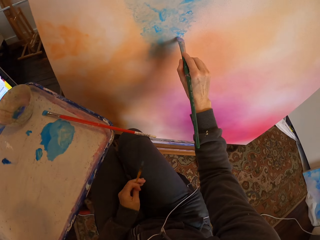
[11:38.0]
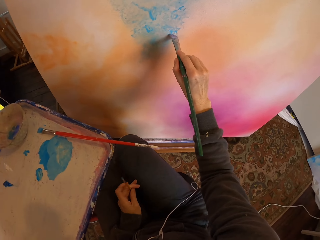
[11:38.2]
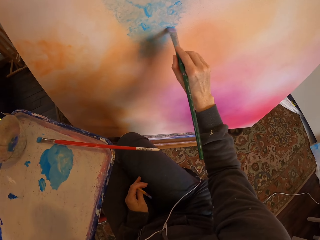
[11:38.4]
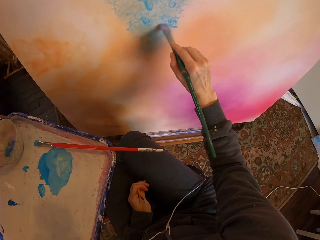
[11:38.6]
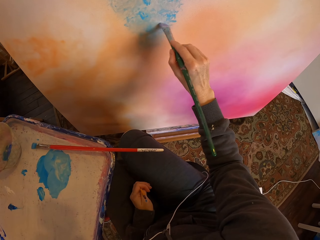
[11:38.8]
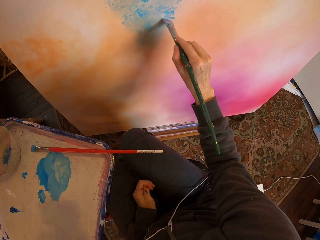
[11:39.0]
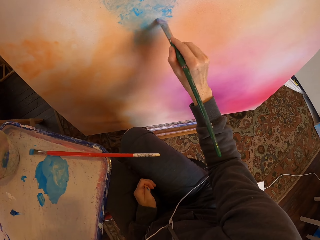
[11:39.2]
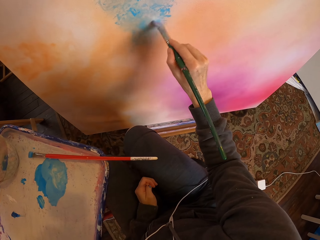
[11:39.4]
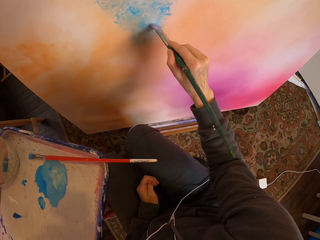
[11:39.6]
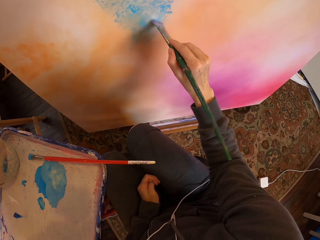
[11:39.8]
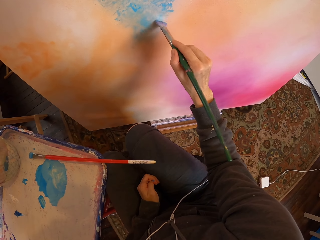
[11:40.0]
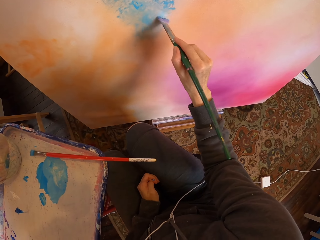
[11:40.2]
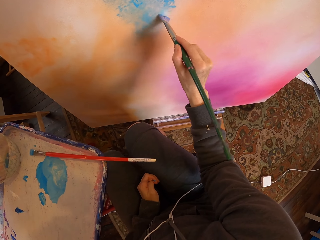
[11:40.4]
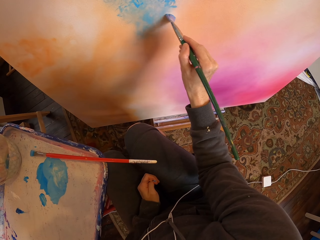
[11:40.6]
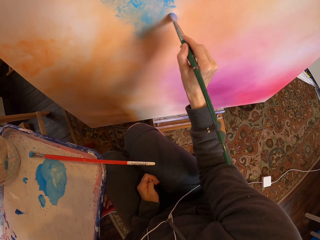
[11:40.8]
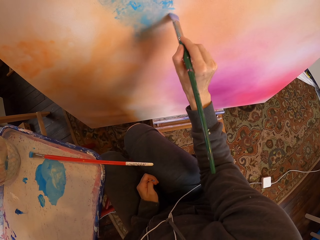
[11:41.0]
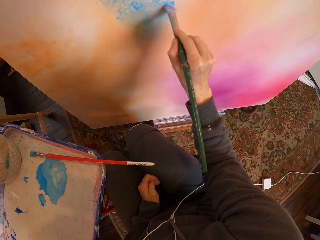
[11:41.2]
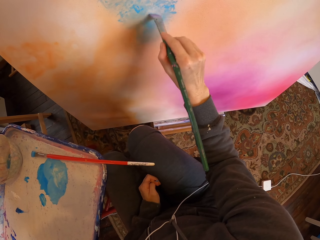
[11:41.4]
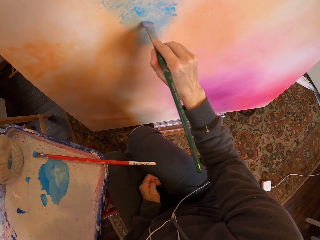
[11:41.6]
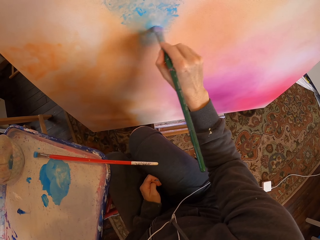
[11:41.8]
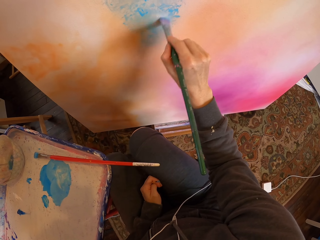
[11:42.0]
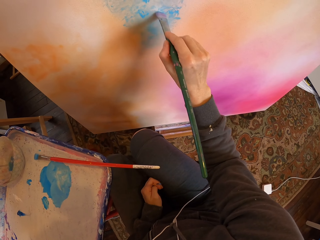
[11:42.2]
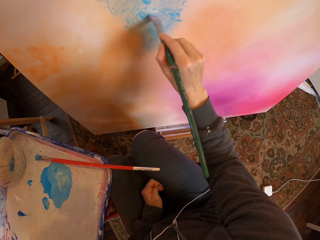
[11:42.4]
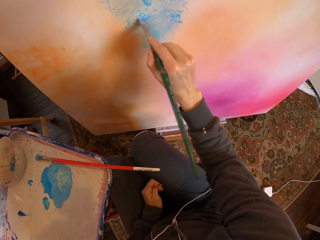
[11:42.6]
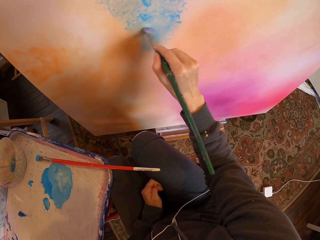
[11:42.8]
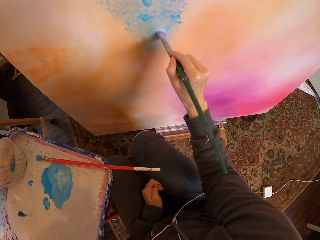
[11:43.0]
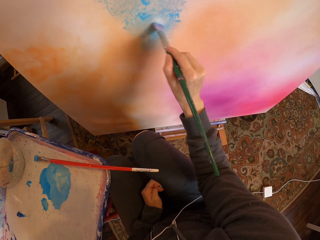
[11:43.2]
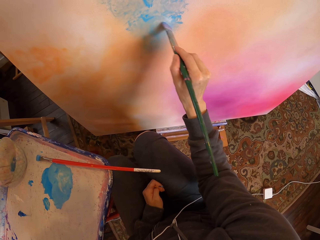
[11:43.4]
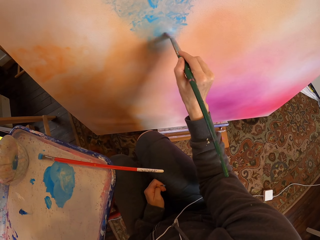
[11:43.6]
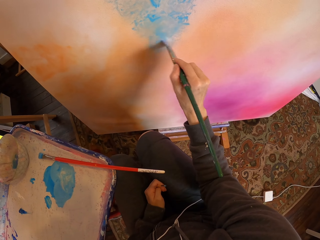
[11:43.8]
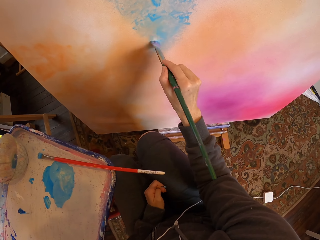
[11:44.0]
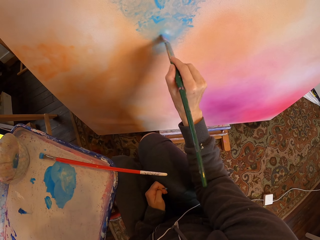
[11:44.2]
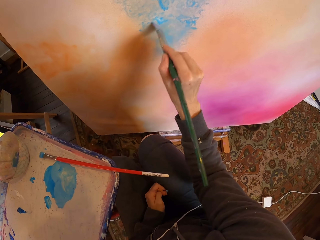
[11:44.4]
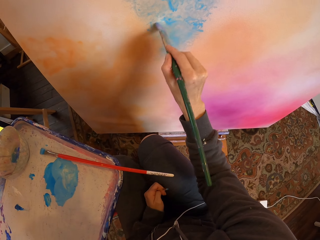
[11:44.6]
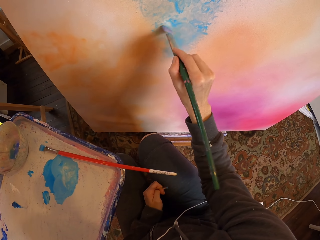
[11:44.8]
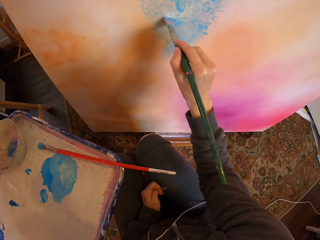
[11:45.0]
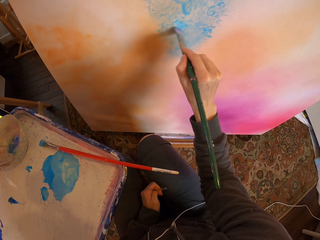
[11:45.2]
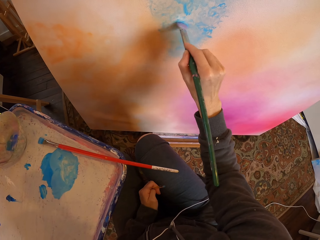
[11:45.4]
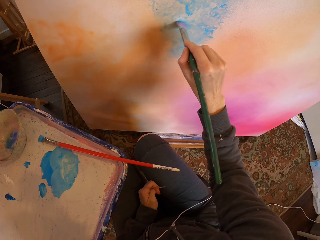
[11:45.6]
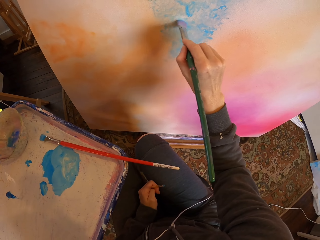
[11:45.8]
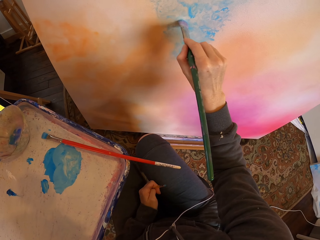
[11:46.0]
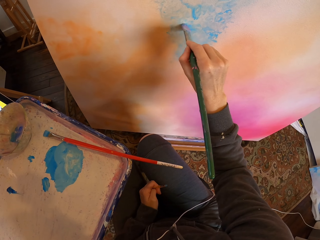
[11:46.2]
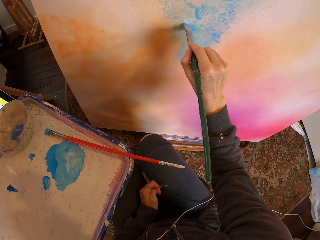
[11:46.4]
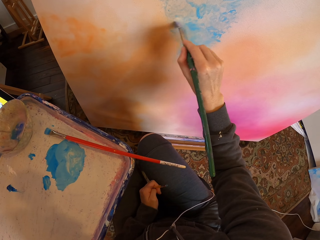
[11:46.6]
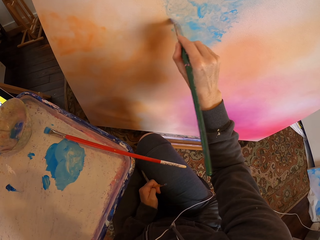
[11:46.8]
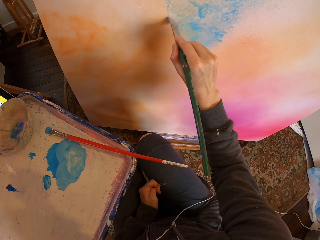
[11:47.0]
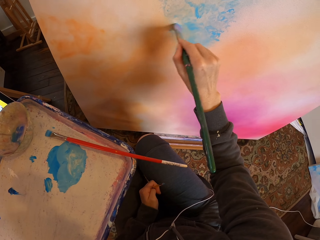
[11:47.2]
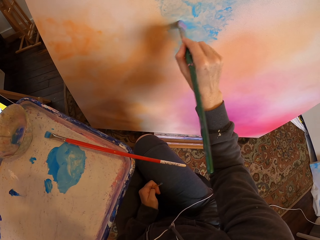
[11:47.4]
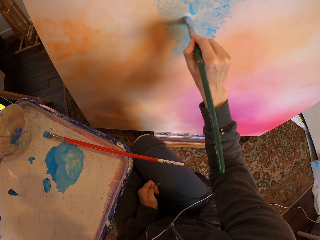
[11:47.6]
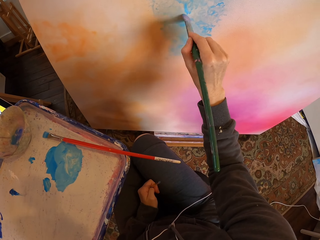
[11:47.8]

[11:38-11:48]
The camera wearer paints on the painting board with a bigger paintbrush.

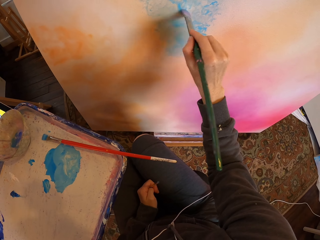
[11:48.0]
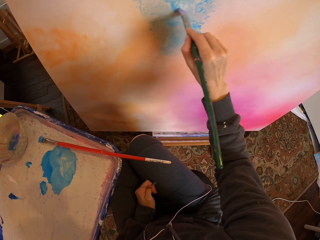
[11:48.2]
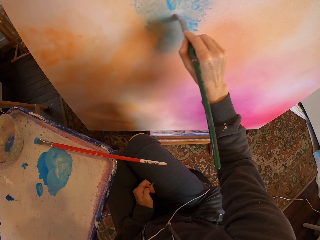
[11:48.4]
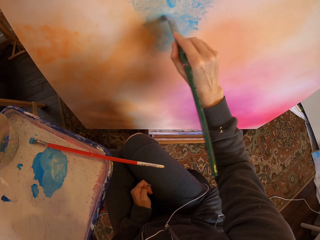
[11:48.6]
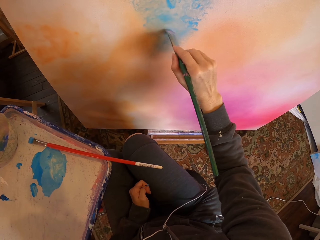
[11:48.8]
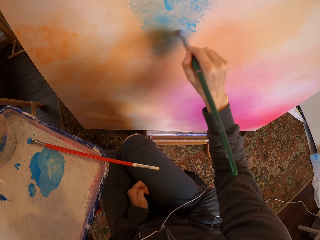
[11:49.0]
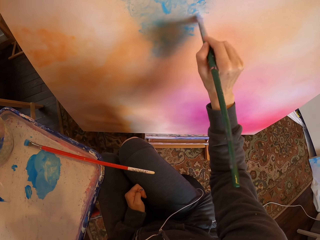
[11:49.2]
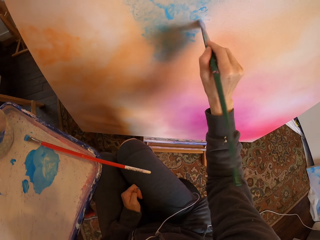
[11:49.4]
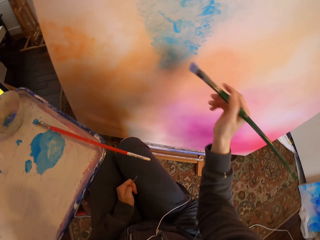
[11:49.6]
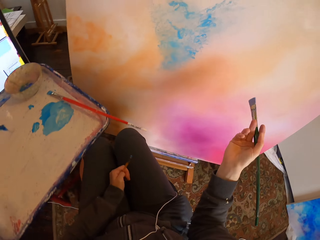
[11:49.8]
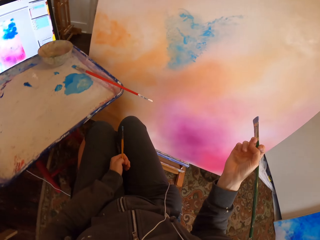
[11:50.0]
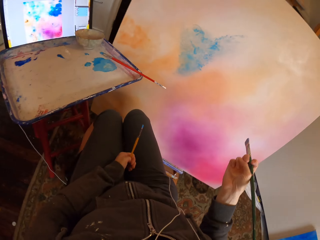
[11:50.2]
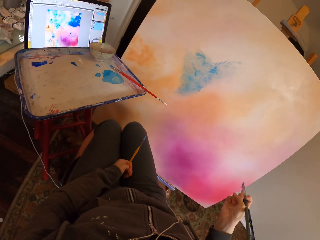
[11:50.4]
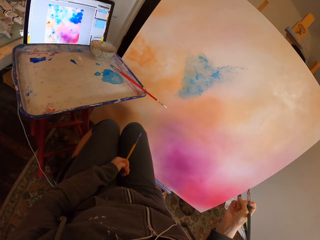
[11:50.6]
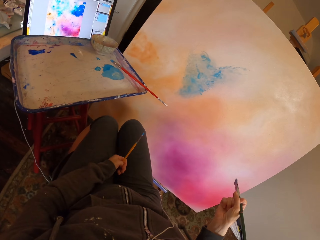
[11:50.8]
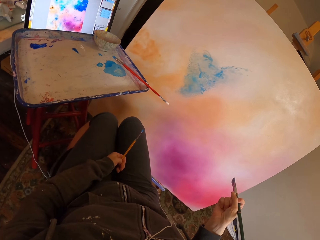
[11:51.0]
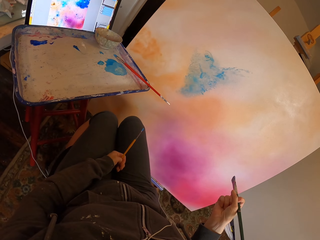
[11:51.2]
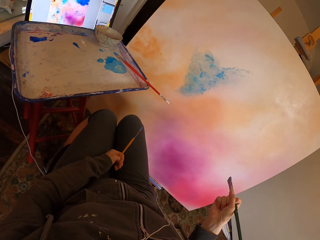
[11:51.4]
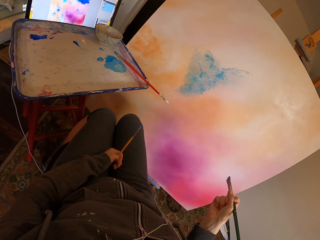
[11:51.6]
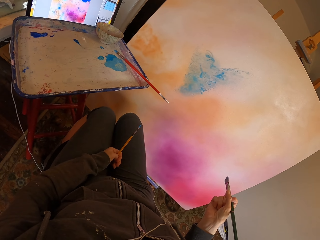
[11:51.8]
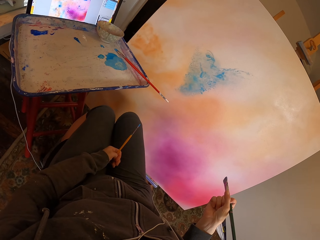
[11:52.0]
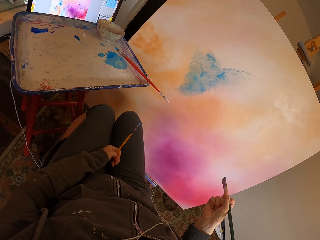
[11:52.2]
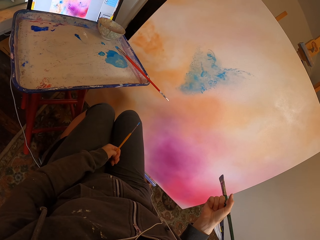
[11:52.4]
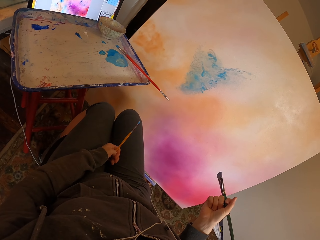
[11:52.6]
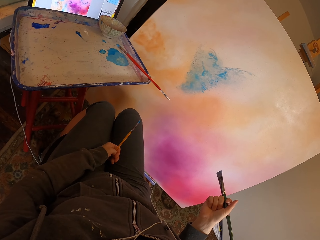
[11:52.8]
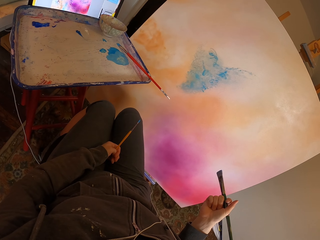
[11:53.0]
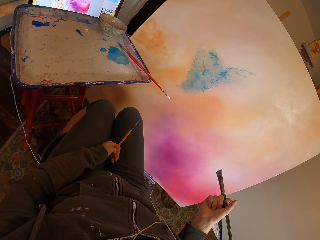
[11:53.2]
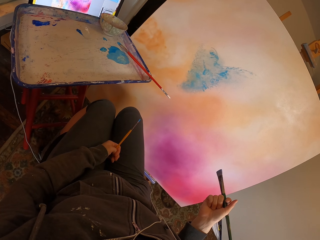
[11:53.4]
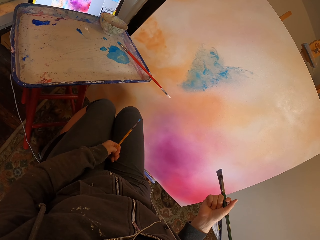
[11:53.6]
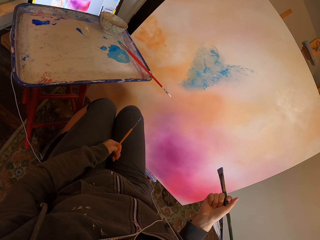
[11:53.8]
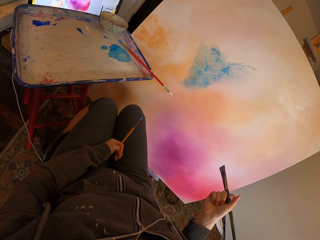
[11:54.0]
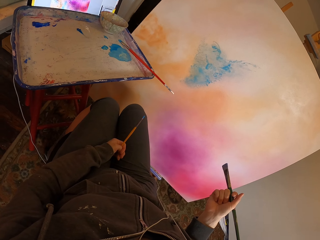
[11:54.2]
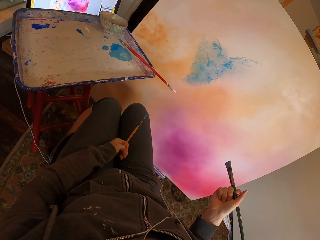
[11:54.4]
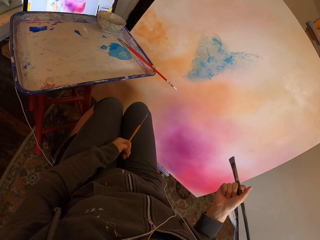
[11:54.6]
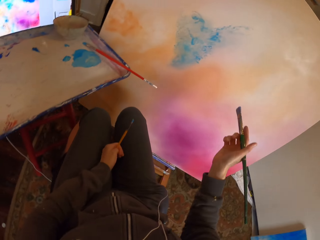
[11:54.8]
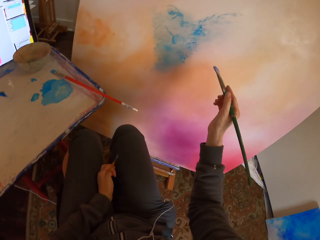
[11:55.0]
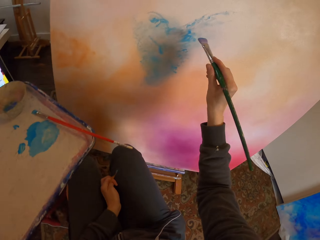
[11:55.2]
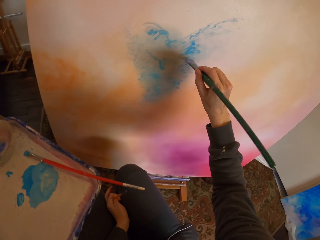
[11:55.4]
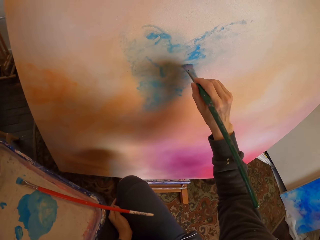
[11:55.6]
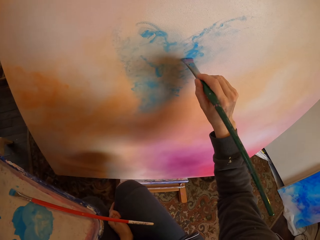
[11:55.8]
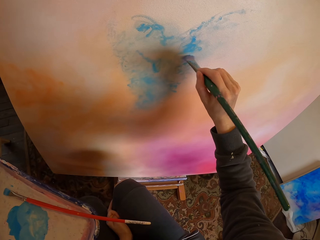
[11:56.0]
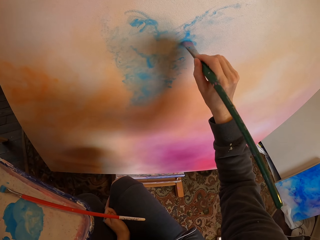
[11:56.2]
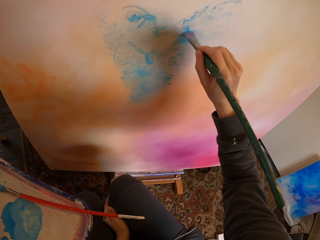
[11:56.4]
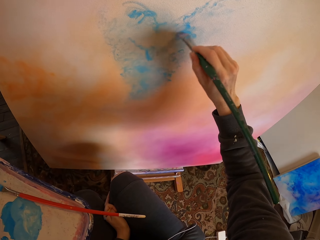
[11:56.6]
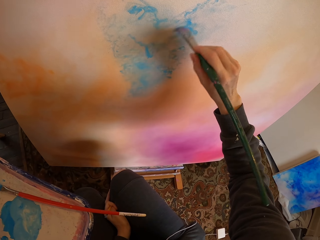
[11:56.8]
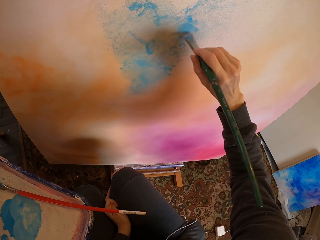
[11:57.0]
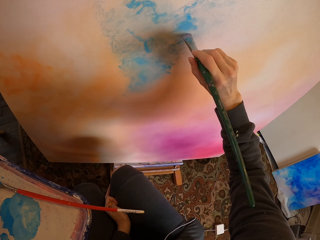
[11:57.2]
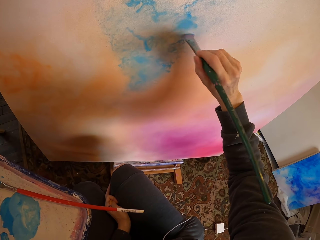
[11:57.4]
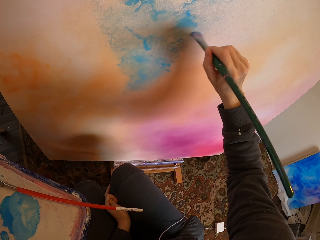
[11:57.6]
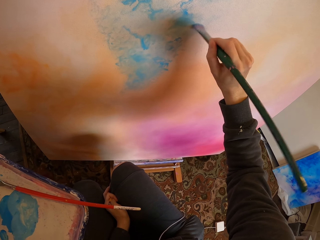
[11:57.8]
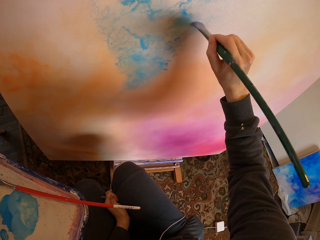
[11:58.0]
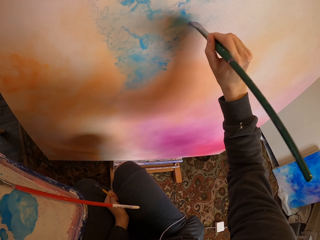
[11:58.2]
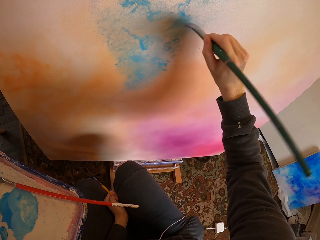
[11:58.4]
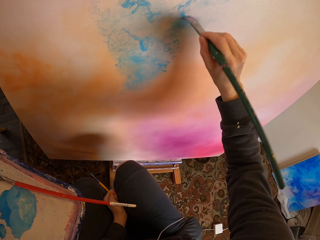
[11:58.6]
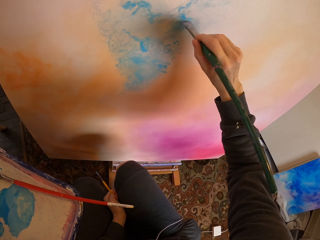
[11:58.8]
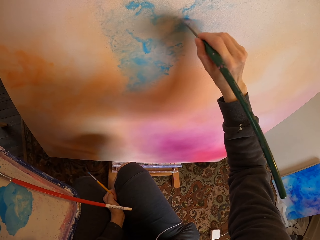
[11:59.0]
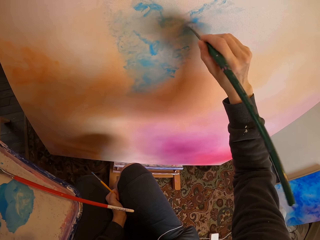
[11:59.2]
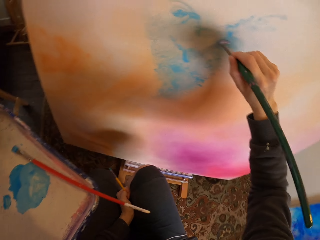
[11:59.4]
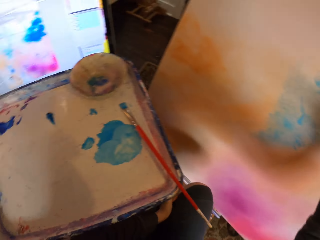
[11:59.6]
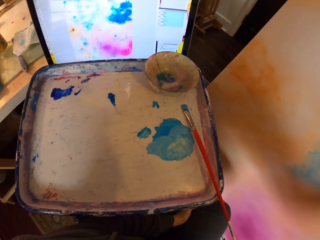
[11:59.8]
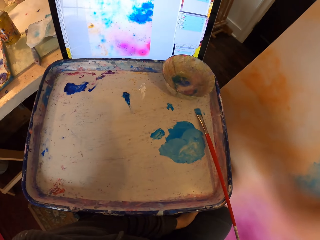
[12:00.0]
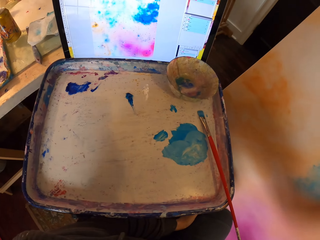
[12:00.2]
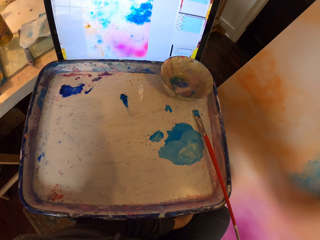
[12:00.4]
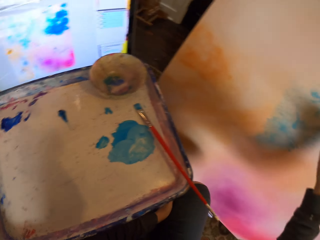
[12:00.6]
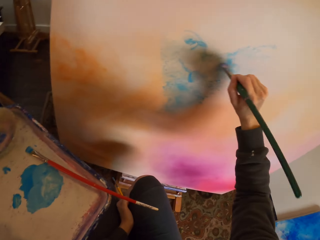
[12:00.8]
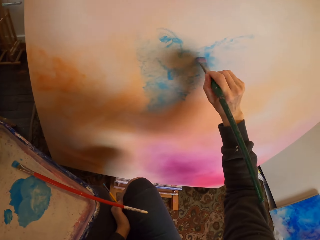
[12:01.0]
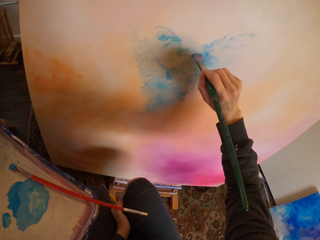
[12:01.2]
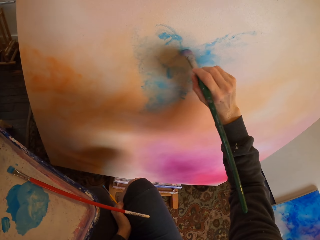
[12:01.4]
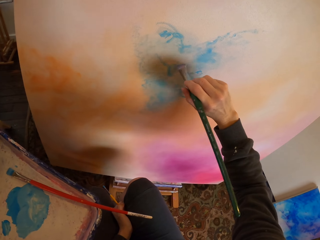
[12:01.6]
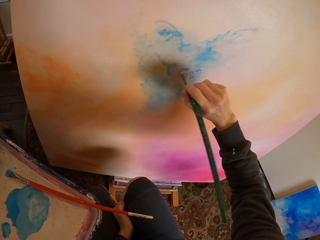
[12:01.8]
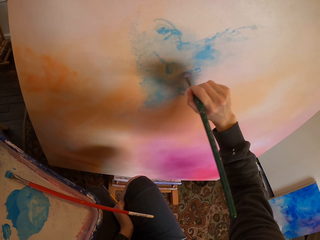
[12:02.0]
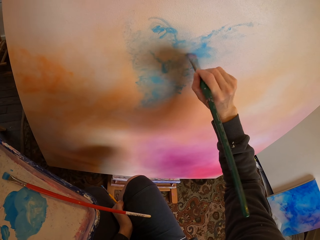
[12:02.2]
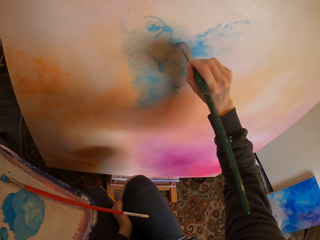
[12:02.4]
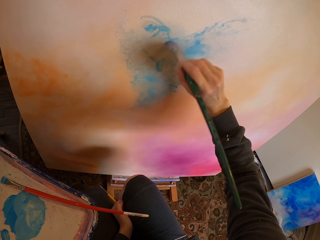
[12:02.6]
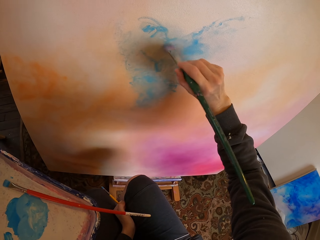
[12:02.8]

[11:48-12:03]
The camera wearer stops painting, looking at the painting. They paint using the paint brush on the painting board as they copy from the screen.
